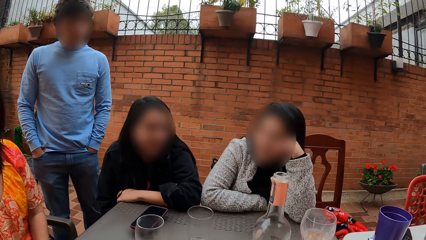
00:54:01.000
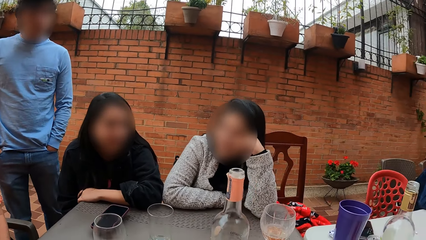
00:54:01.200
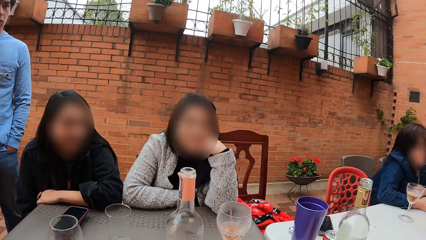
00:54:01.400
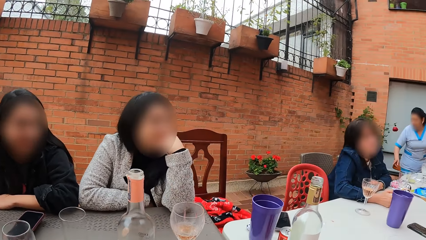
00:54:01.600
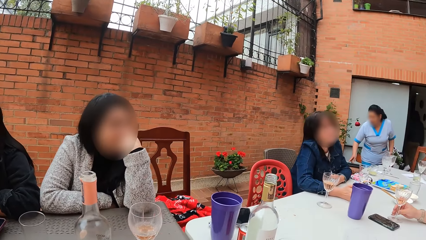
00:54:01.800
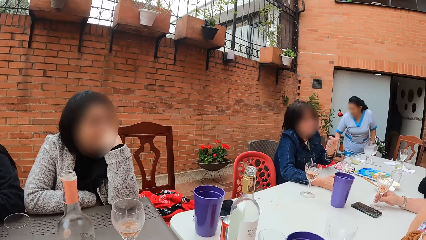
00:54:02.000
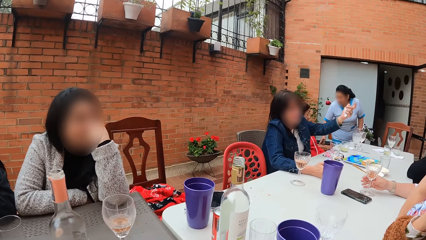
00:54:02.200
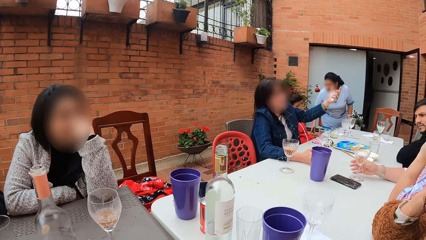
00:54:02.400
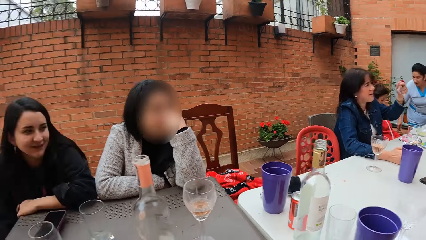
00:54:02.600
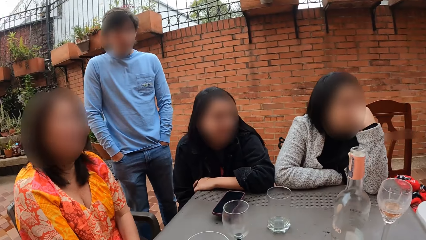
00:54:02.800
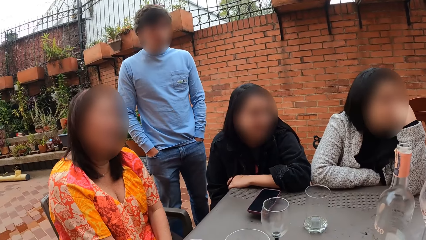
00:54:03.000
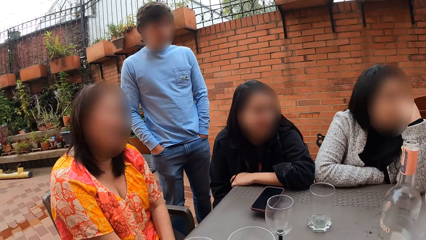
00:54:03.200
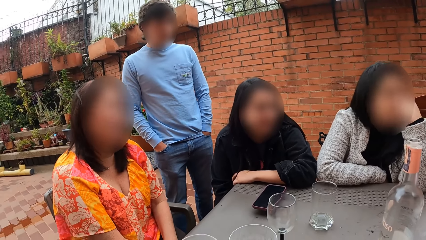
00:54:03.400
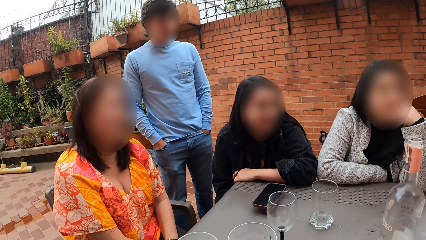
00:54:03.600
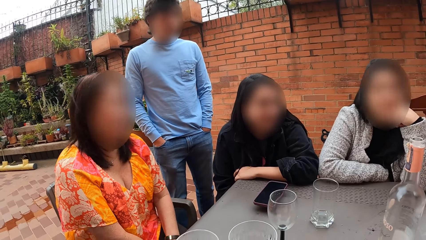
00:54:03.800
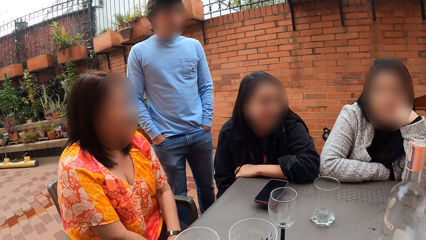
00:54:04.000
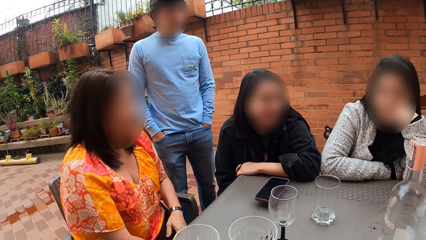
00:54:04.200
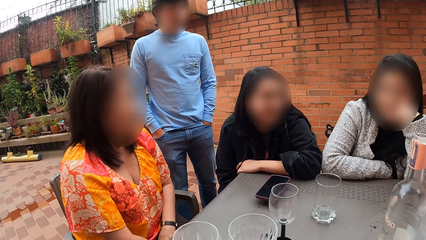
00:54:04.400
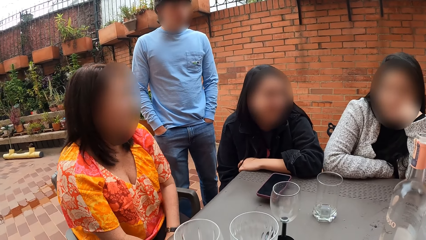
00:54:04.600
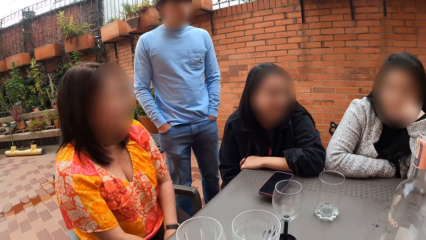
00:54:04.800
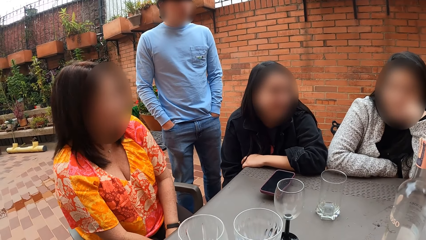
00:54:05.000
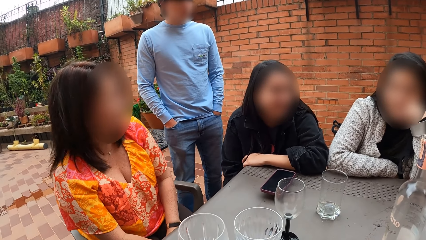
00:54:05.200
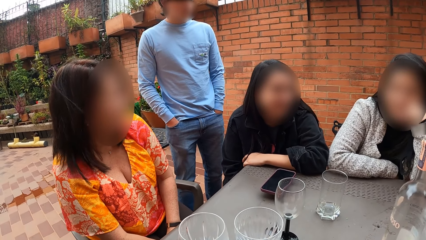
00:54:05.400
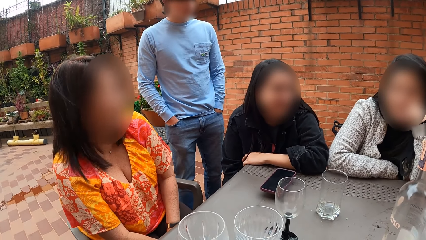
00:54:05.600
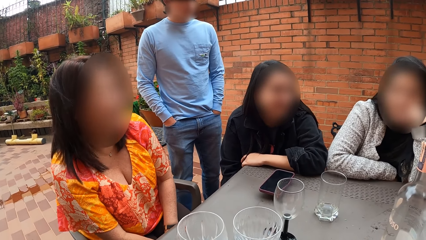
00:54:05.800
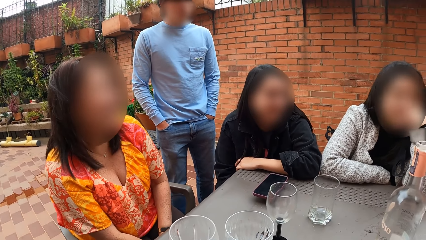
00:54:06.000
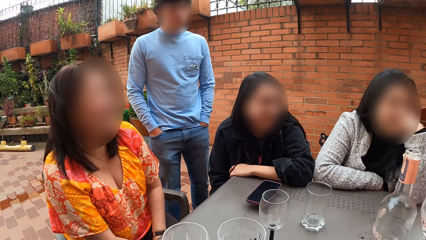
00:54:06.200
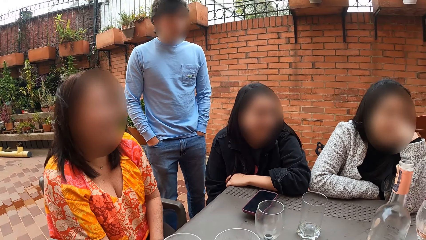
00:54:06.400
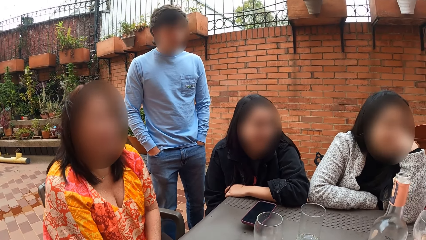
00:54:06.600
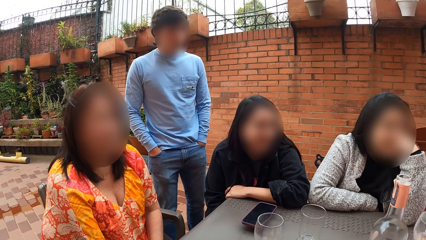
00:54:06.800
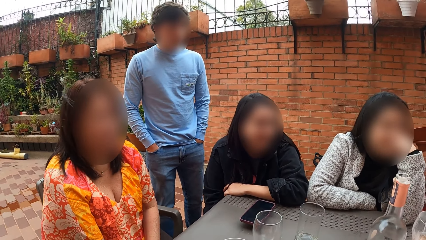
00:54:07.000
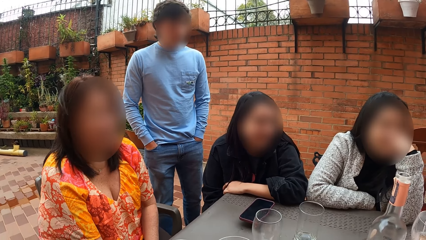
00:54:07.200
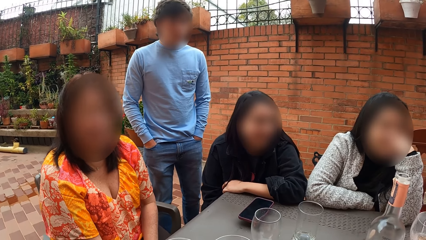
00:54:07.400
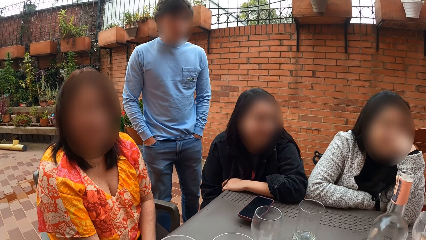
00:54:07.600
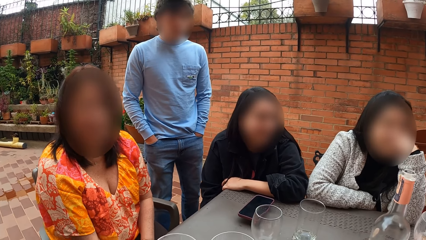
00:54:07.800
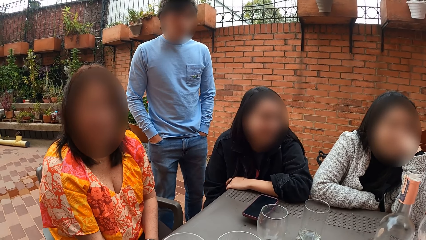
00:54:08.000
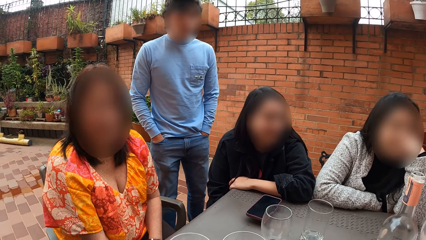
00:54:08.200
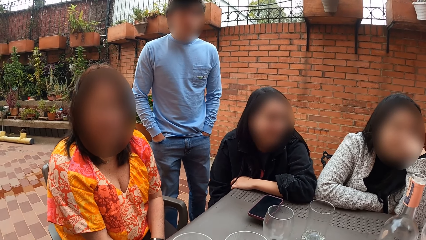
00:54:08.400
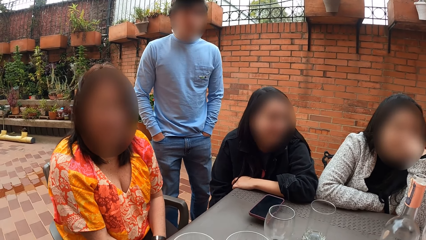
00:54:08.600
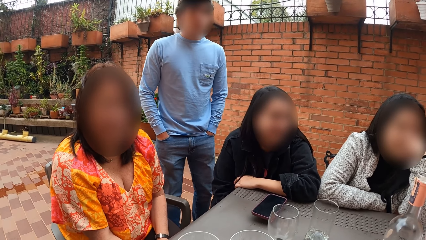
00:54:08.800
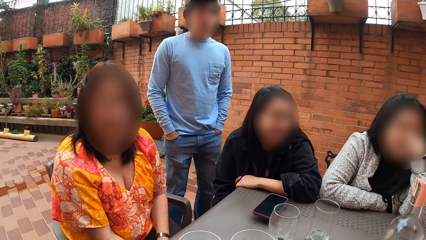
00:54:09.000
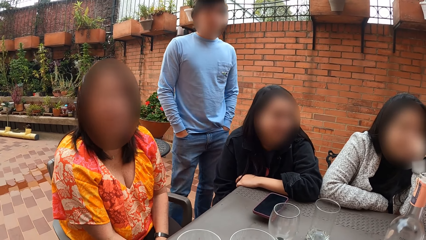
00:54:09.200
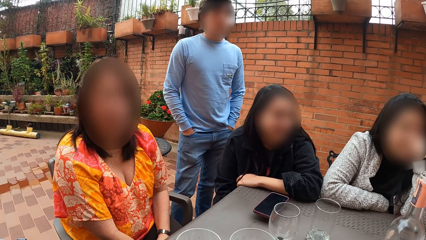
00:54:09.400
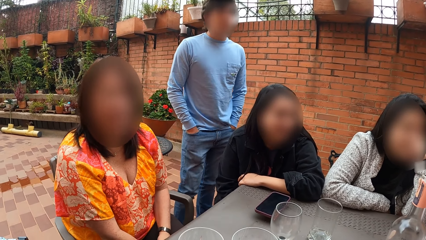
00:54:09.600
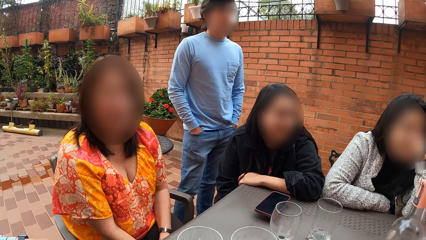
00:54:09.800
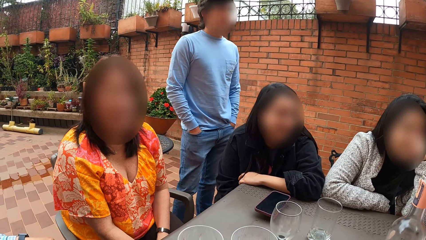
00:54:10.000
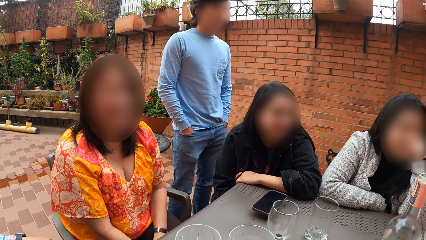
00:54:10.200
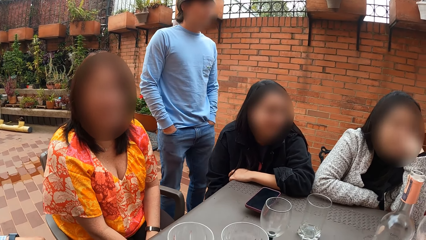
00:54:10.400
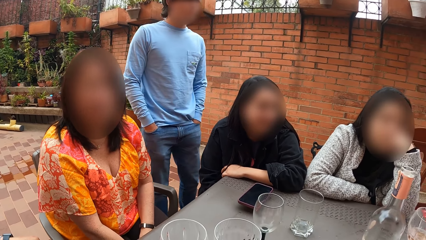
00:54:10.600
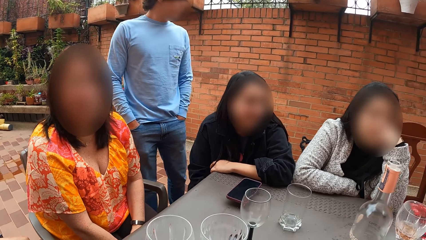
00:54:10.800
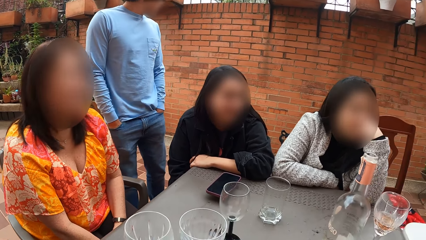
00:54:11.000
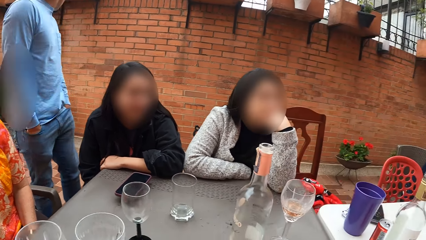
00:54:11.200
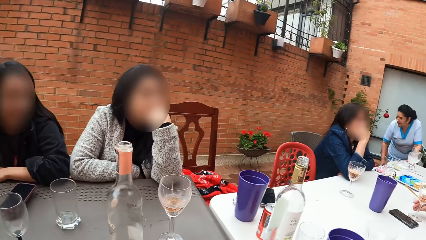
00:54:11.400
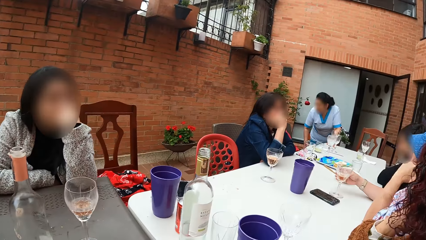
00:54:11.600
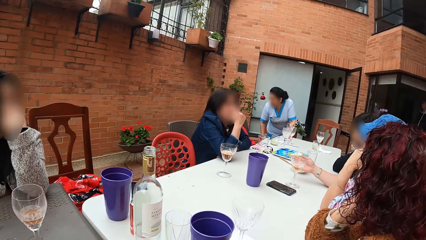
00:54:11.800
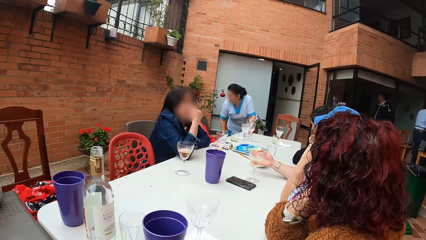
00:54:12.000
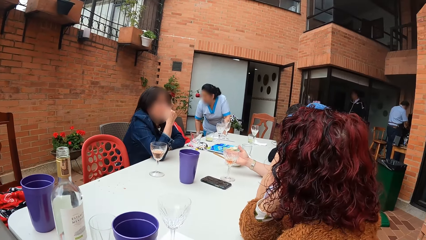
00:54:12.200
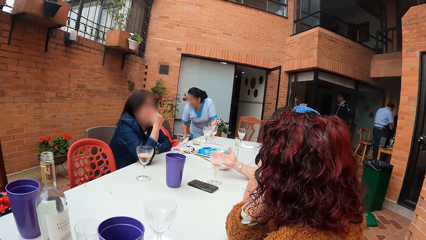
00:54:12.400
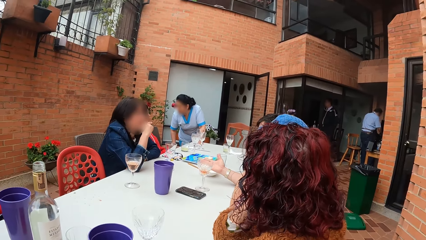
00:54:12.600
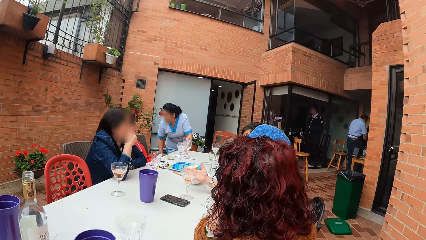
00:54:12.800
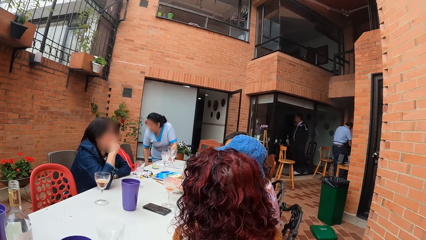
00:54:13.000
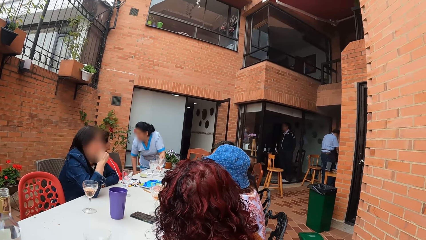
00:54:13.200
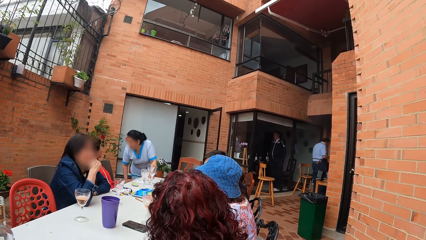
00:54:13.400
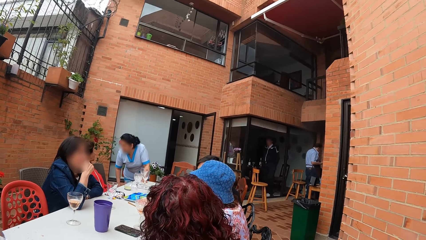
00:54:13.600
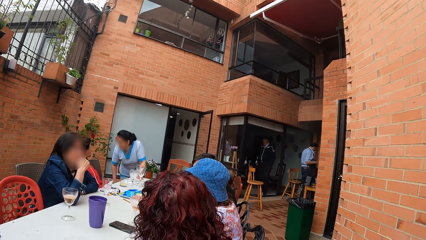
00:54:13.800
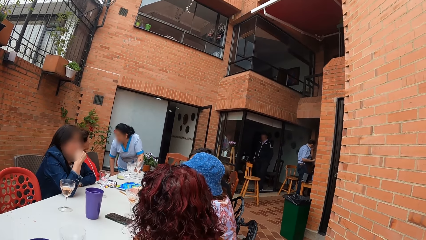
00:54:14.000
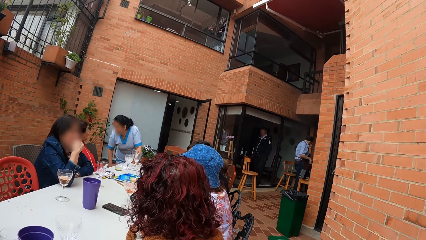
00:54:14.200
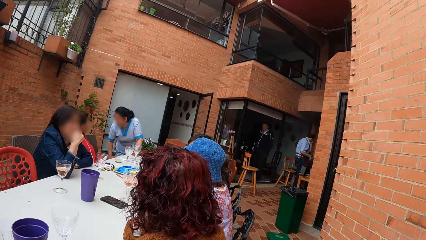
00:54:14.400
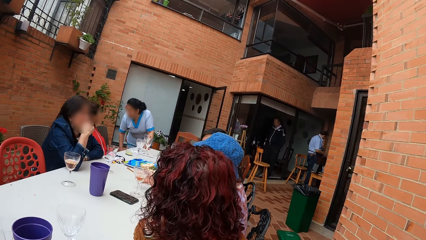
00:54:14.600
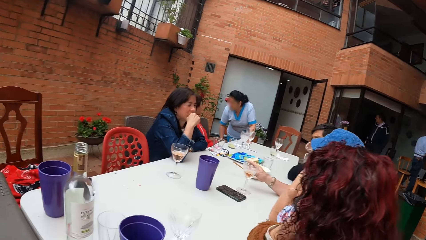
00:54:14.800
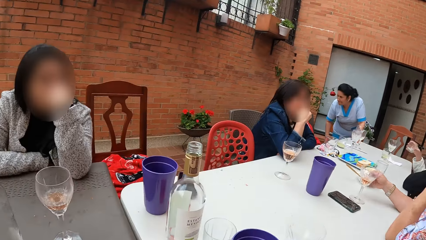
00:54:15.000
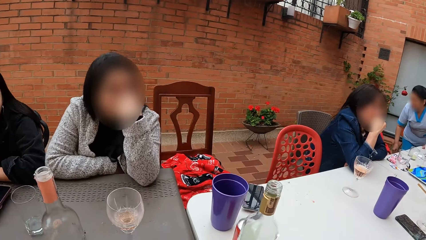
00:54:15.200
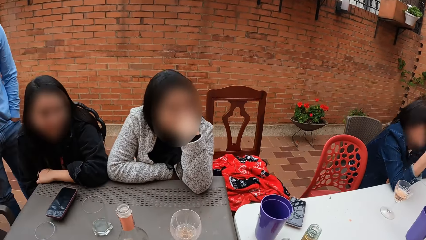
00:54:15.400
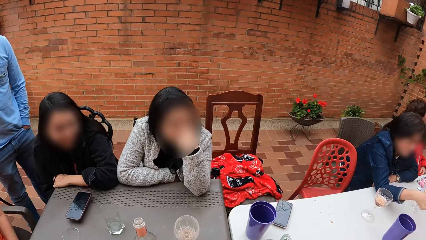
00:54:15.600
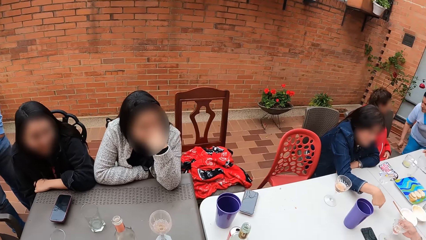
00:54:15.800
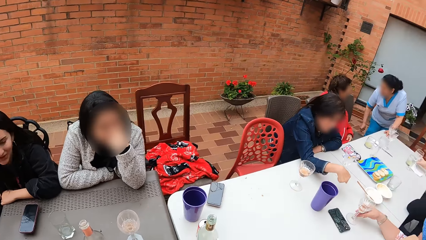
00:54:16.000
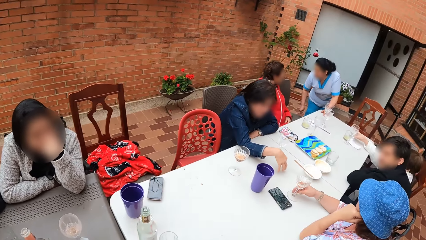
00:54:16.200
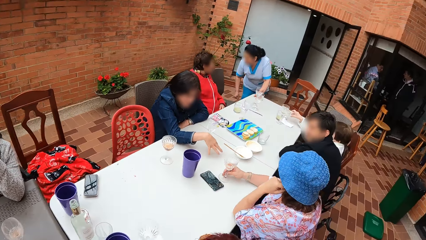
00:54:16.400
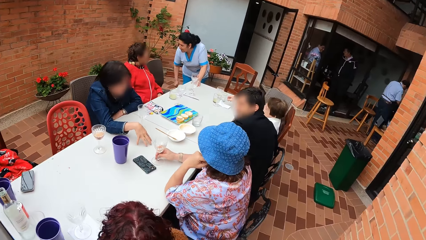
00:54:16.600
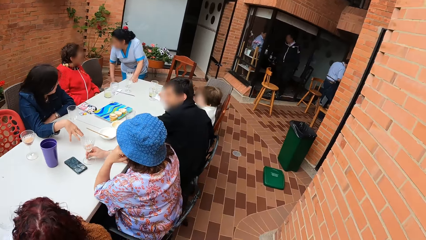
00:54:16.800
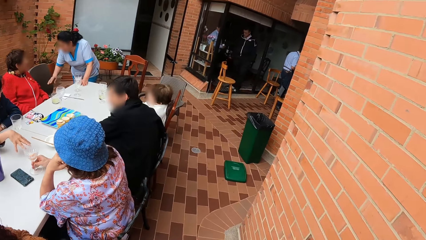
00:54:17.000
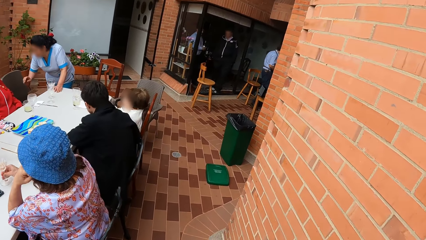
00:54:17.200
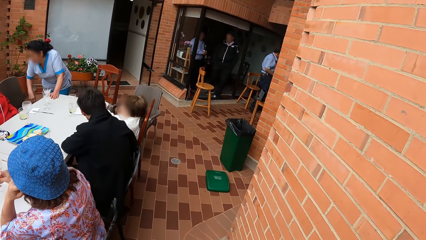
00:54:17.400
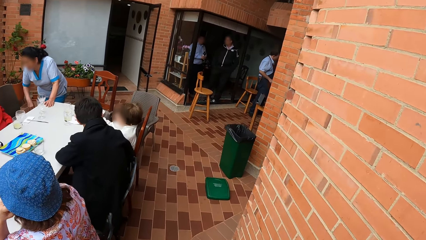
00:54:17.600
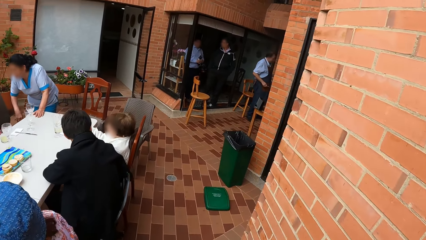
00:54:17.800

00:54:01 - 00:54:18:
The camera wearer looks around the table. They converse with a lady. They look around the table. They stand up from the table.
